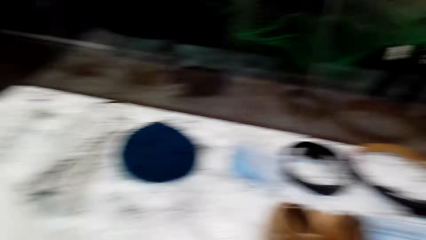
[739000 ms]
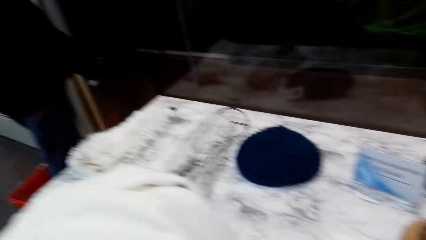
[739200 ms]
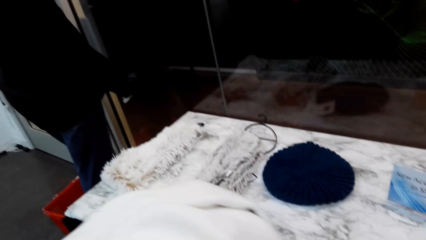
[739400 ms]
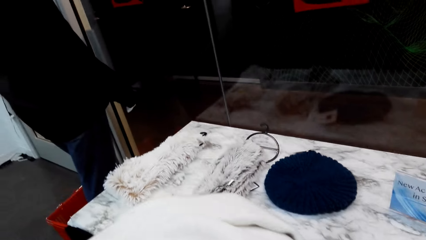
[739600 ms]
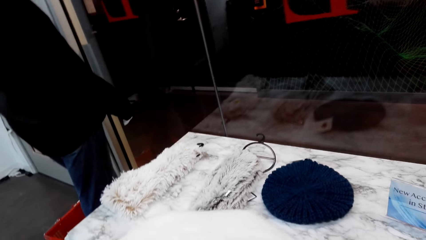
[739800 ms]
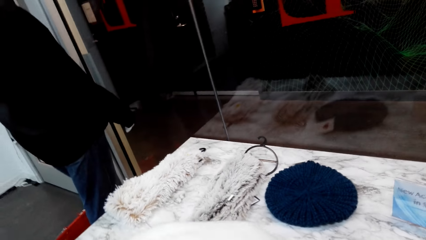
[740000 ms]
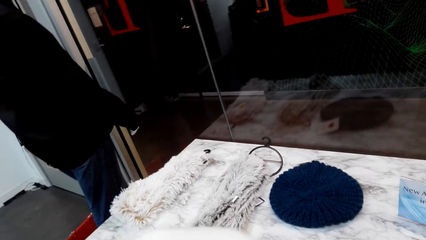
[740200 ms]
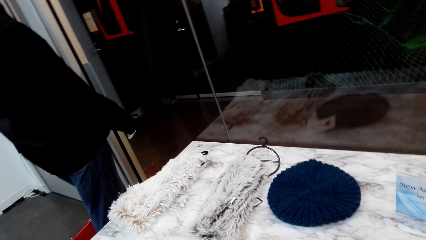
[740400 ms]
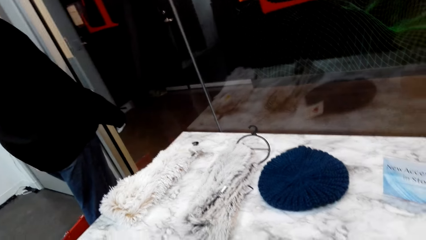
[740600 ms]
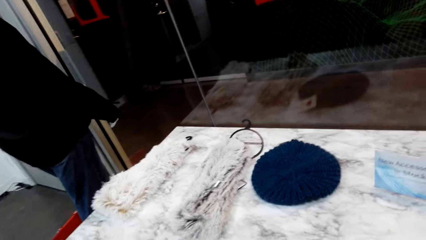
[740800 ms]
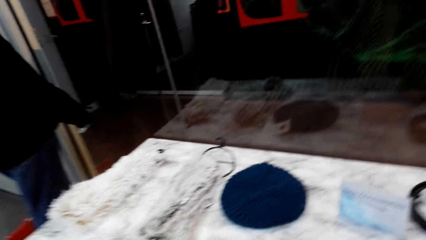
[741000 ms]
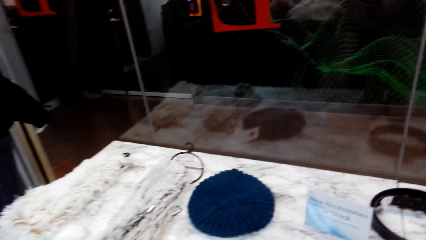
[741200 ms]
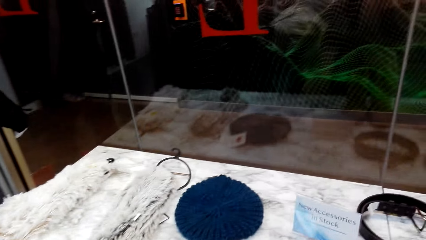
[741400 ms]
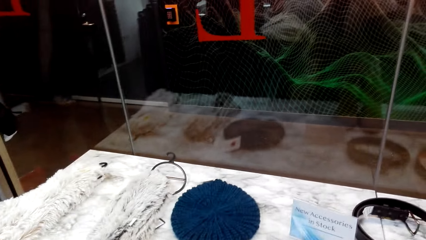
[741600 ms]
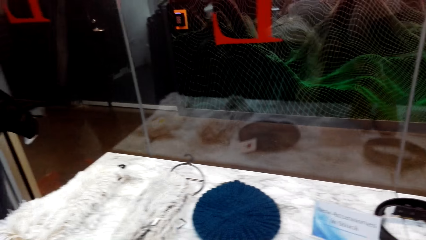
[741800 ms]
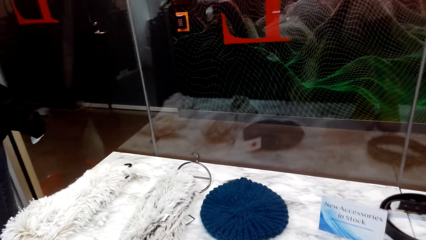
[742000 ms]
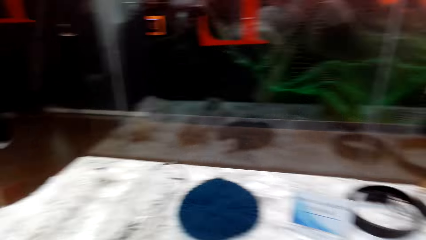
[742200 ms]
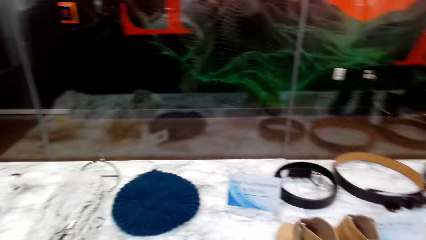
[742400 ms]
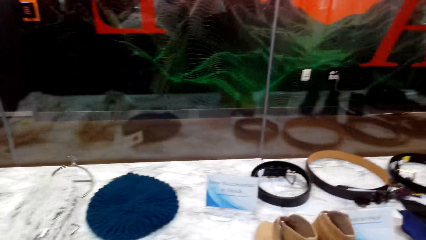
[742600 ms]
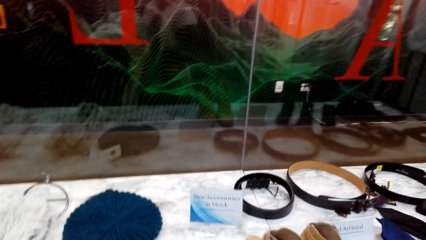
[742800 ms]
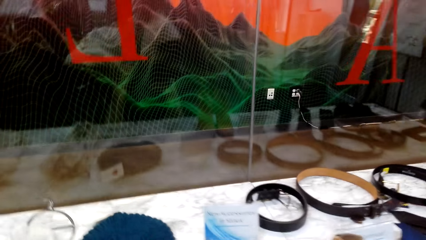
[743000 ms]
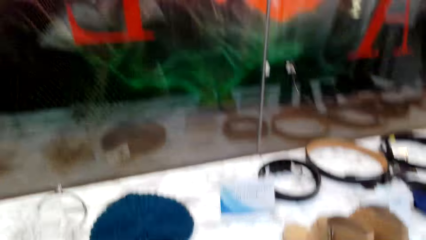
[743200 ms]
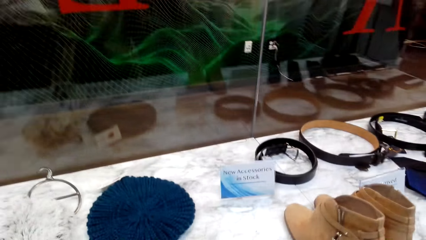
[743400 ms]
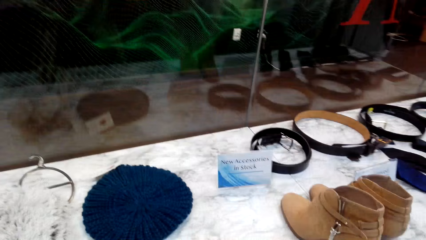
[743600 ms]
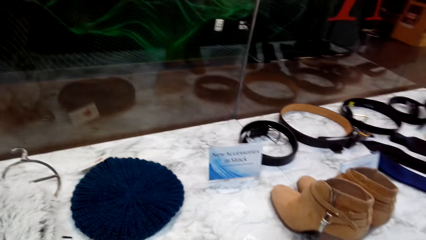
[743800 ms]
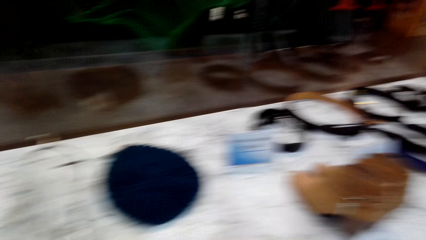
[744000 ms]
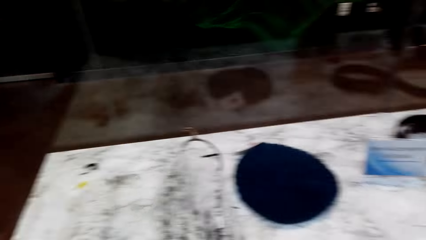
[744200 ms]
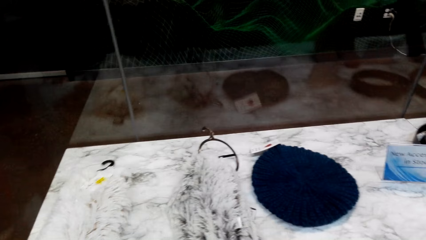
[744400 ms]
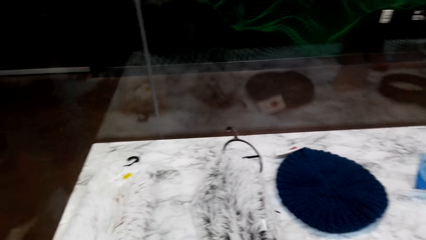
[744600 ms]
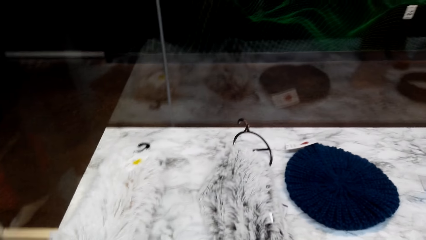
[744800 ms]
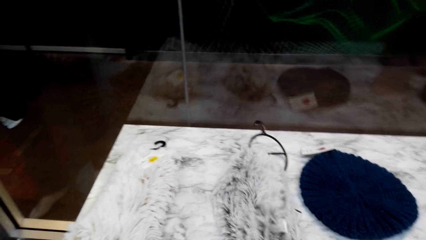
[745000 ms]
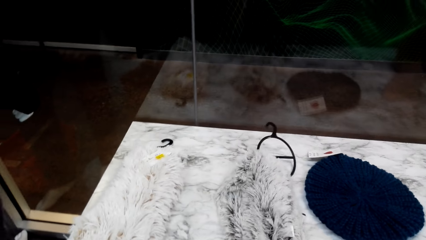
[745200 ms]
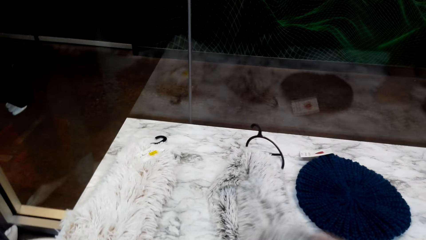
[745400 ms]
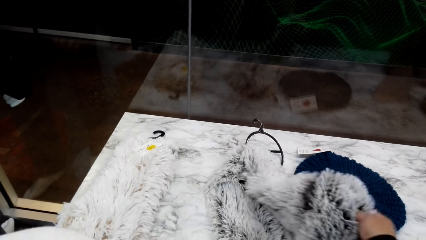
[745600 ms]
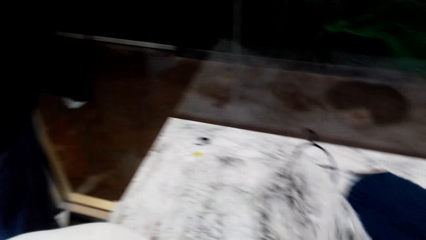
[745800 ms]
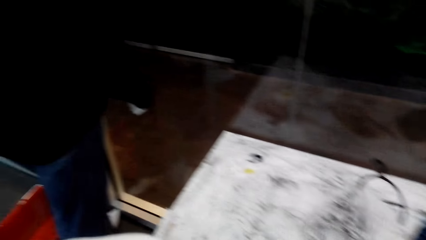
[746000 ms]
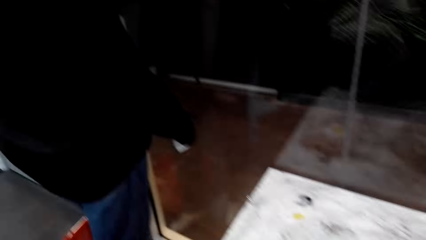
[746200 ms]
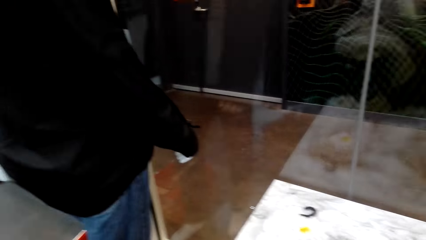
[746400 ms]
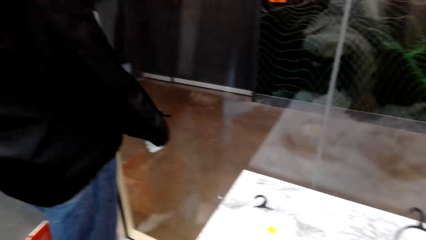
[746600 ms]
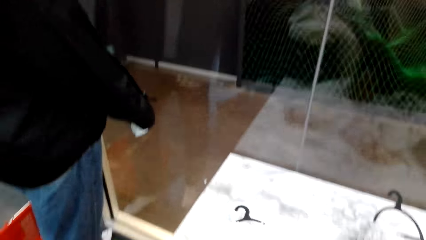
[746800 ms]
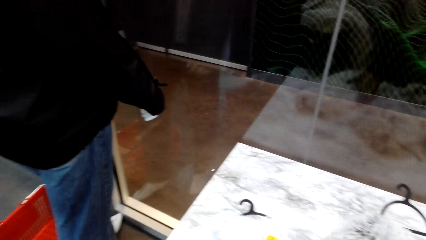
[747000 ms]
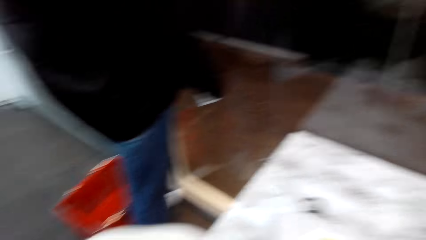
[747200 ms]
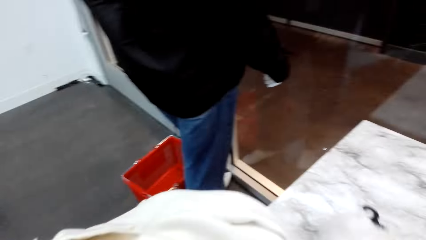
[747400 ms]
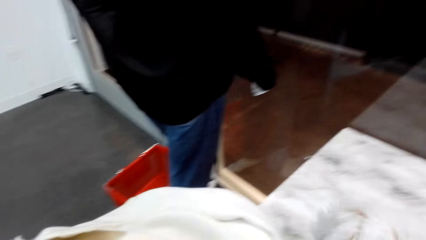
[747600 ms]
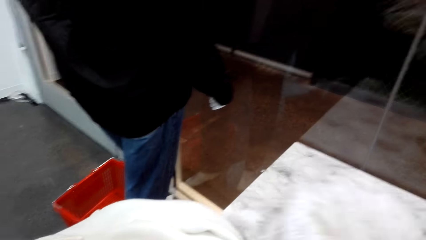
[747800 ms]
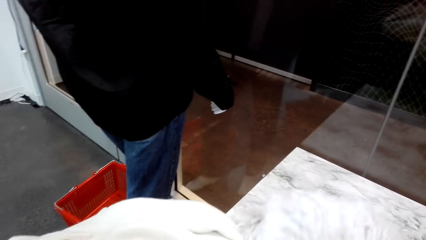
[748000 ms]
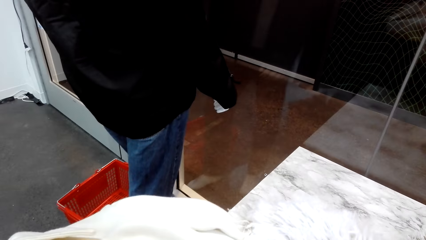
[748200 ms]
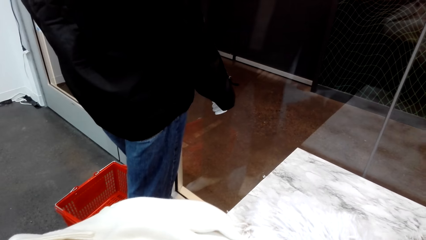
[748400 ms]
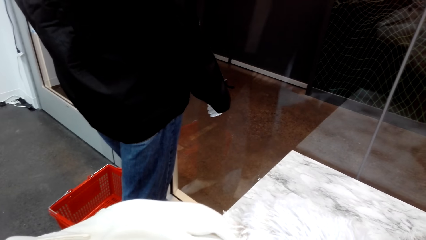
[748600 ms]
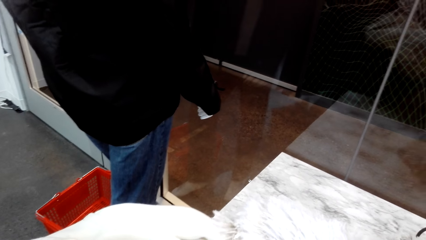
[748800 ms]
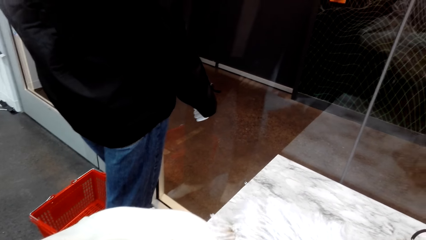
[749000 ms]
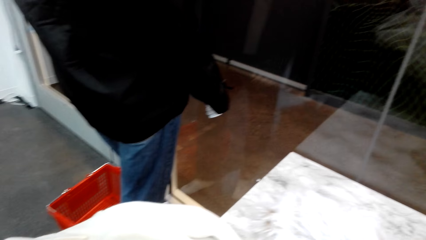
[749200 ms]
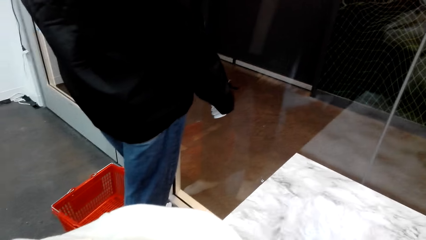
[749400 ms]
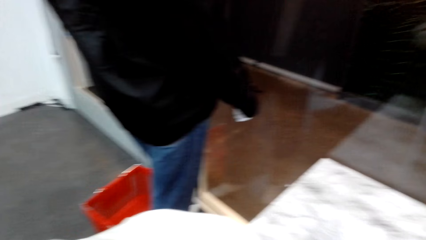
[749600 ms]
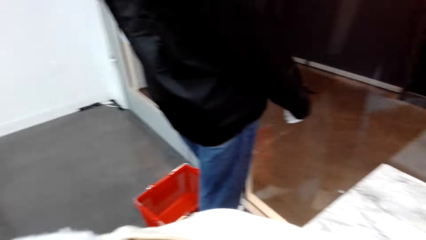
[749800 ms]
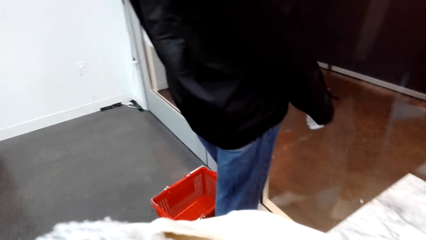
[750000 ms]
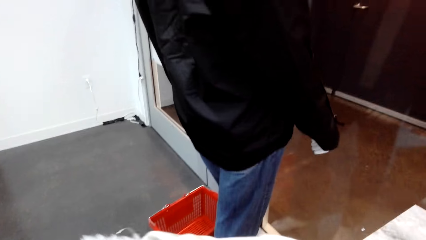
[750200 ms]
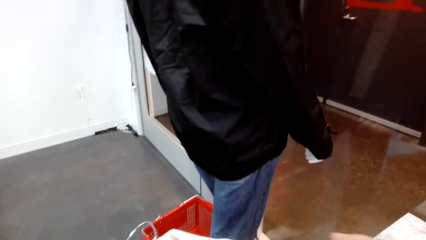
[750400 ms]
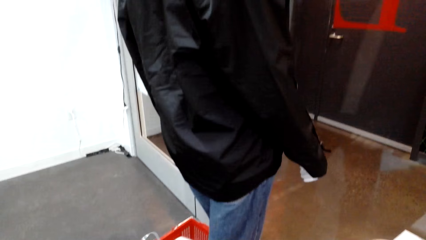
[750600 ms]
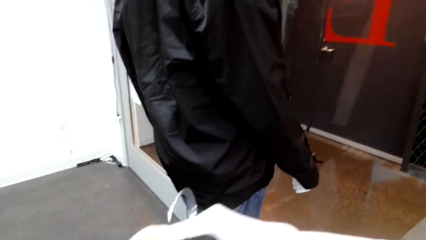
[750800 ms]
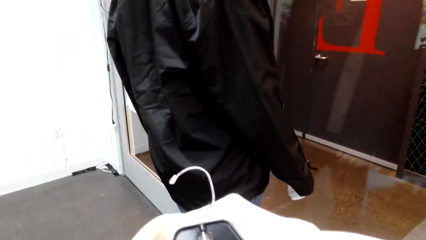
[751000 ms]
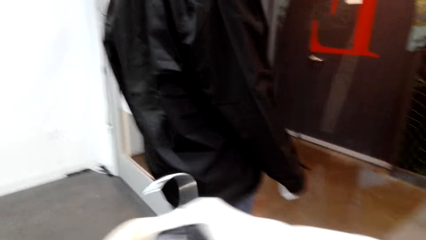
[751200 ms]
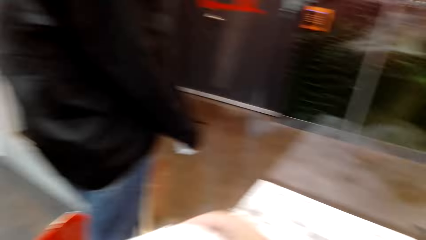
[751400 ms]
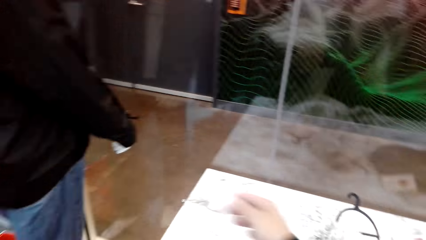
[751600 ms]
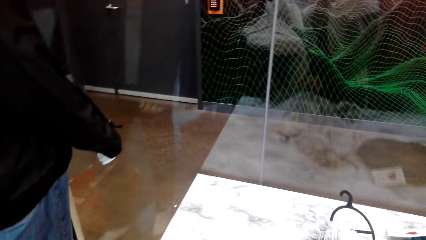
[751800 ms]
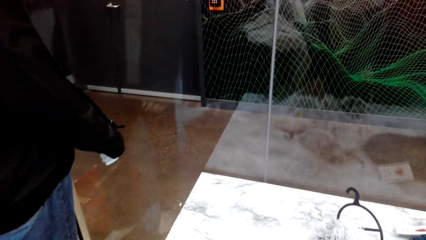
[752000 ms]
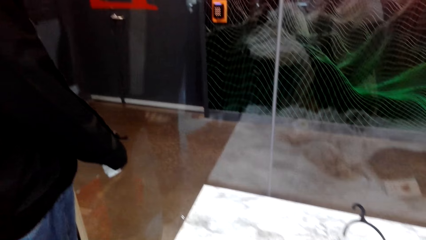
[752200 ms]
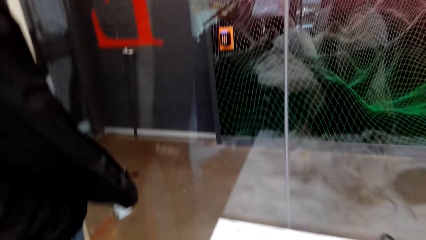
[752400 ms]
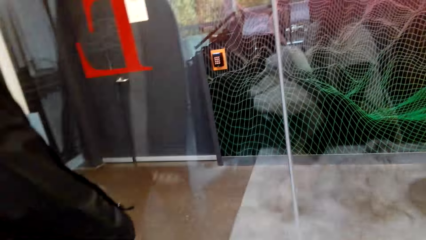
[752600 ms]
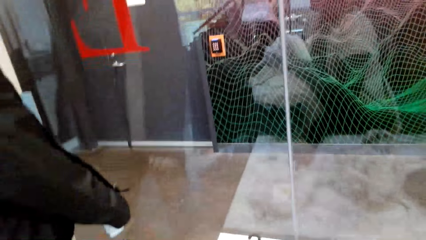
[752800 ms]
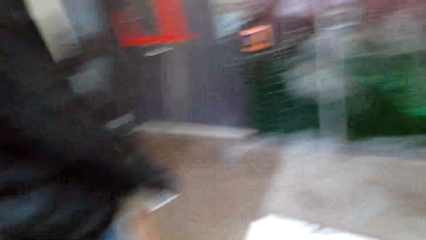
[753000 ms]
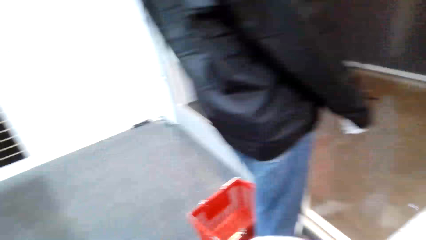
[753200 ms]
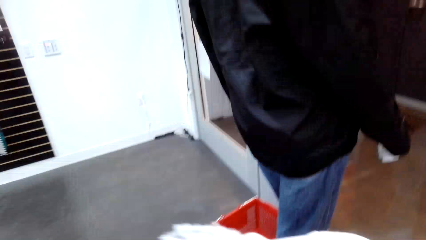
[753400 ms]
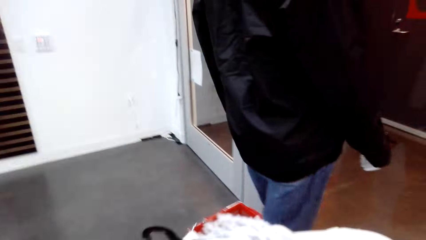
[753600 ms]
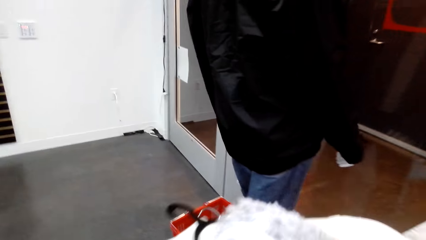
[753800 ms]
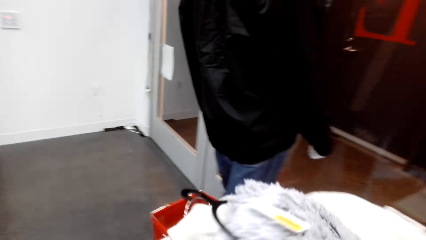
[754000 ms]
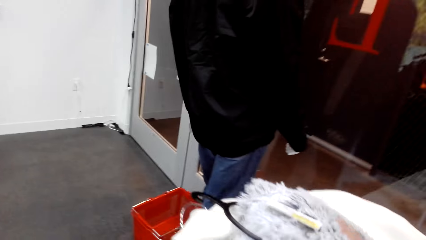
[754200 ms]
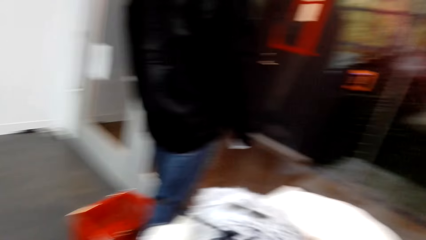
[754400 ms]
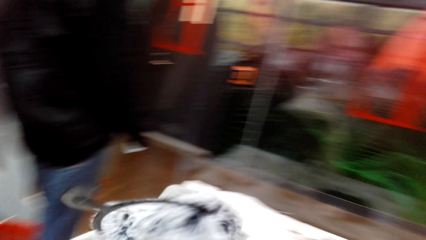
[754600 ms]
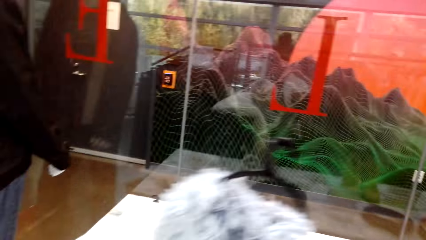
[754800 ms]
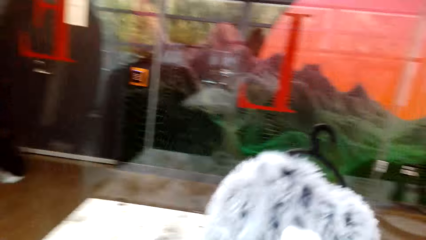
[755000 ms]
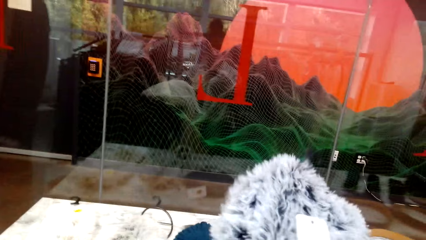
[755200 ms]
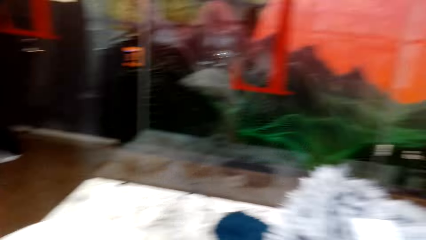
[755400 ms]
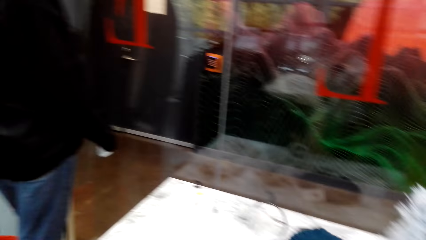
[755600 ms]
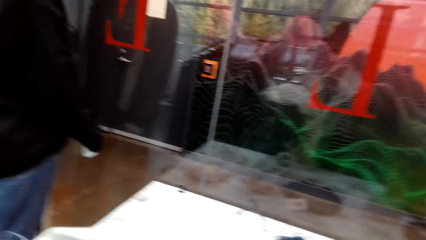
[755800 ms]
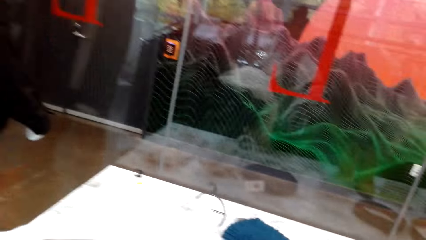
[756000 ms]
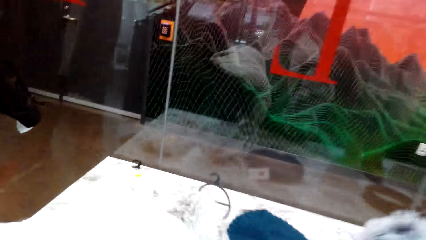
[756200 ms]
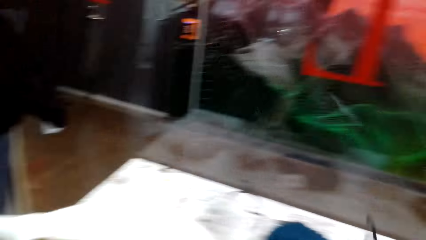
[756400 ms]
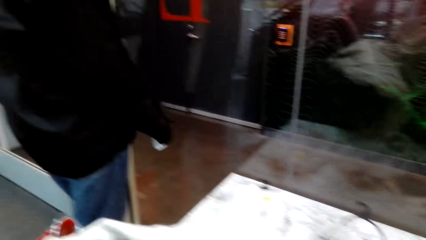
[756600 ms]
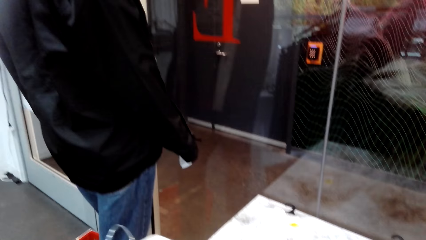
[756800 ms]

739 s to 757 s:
The camera wearer picks a fluffy scarf on the display. They place the fluffy scarf down.
